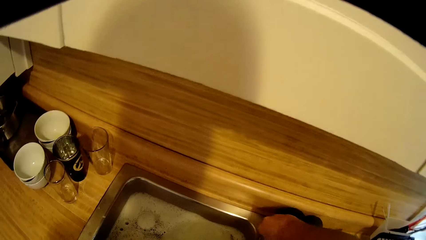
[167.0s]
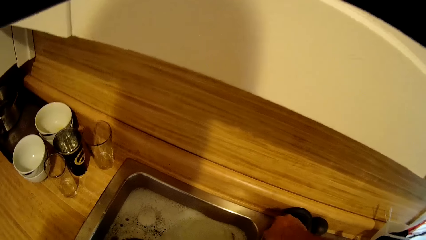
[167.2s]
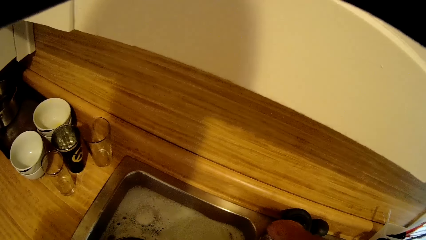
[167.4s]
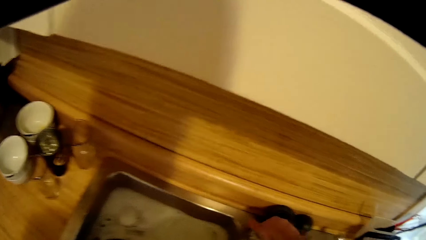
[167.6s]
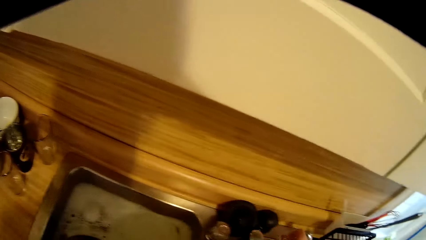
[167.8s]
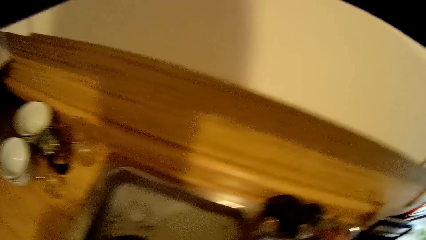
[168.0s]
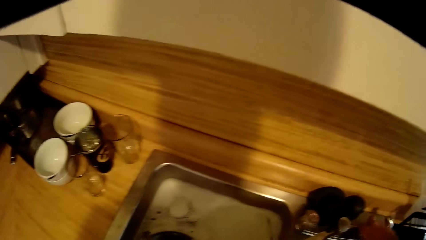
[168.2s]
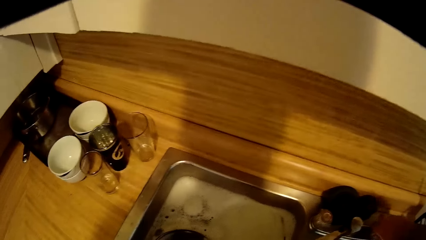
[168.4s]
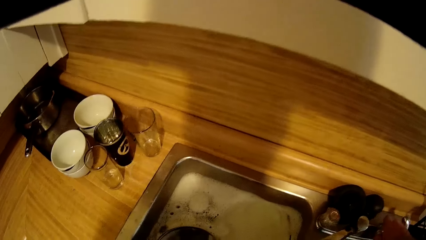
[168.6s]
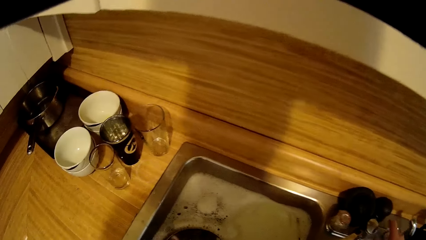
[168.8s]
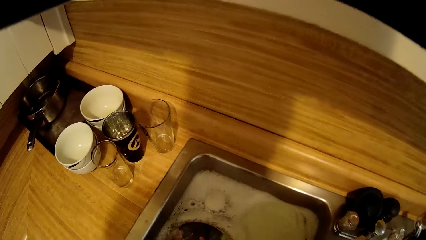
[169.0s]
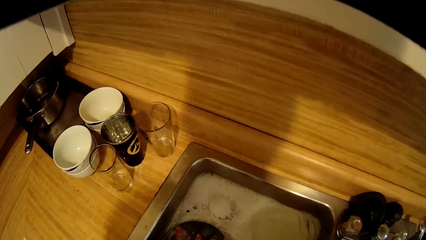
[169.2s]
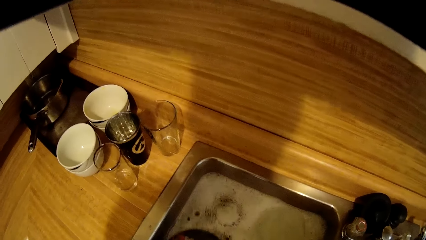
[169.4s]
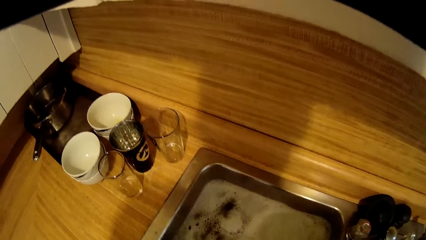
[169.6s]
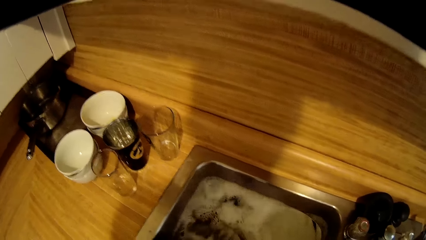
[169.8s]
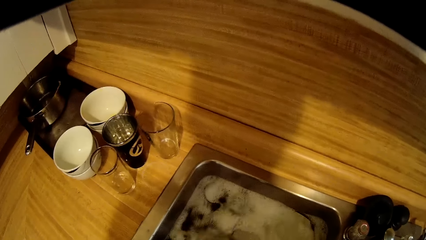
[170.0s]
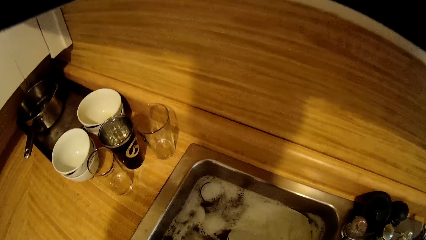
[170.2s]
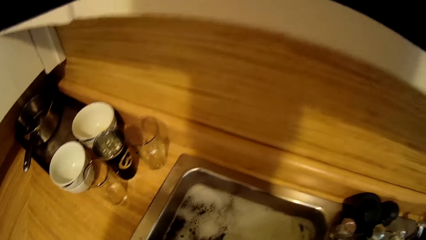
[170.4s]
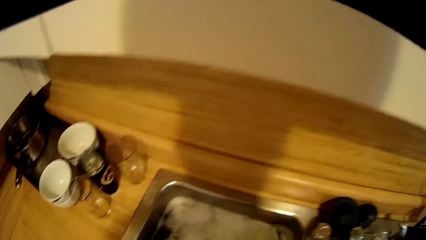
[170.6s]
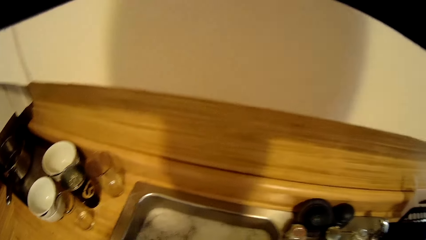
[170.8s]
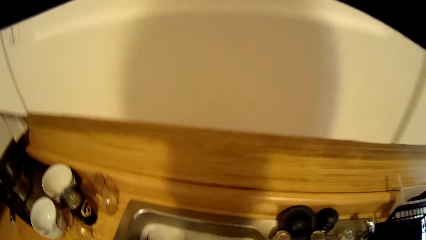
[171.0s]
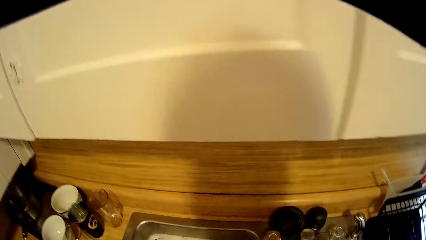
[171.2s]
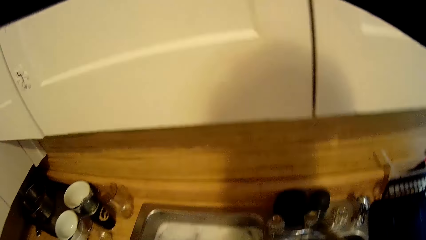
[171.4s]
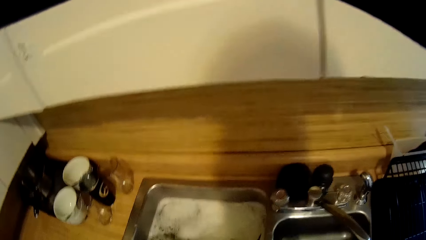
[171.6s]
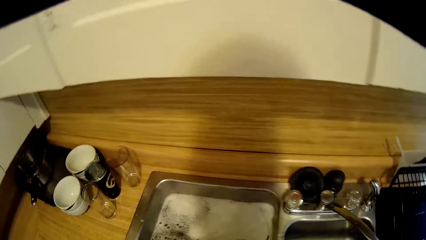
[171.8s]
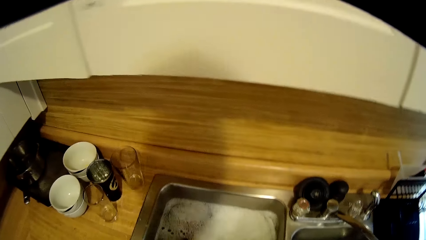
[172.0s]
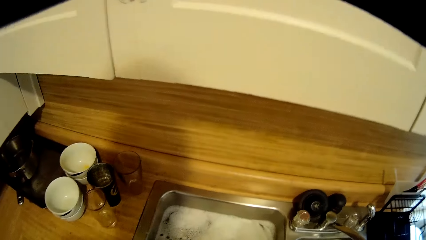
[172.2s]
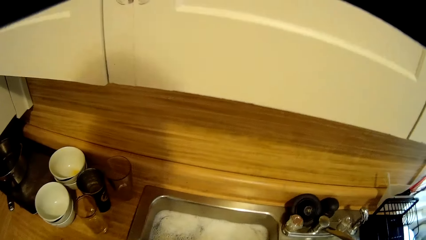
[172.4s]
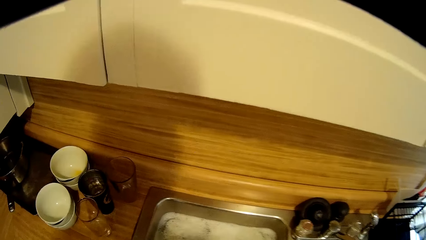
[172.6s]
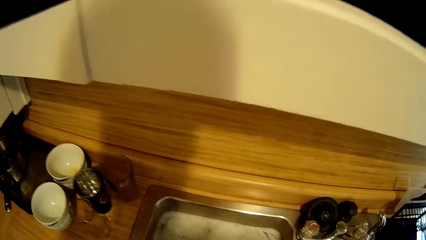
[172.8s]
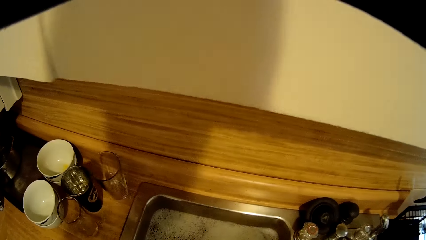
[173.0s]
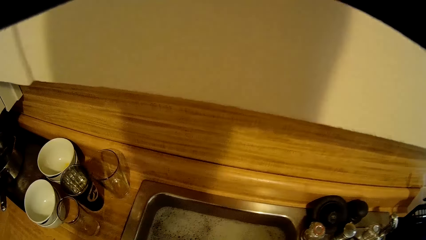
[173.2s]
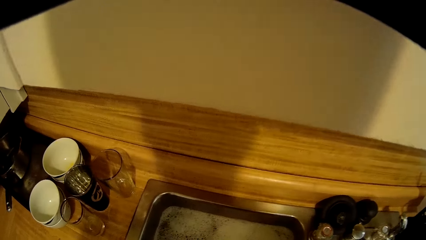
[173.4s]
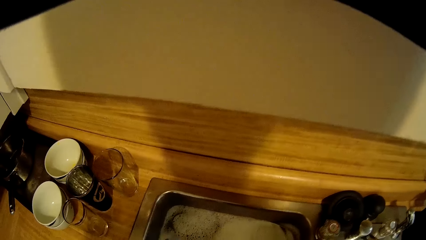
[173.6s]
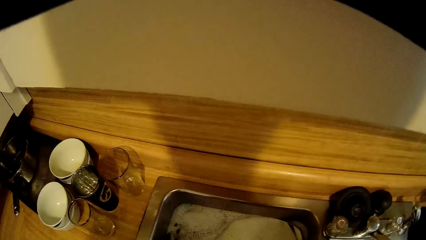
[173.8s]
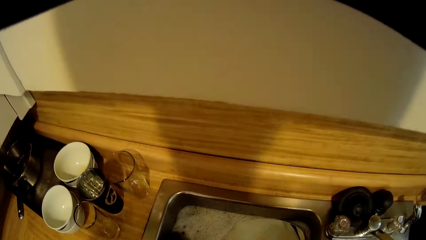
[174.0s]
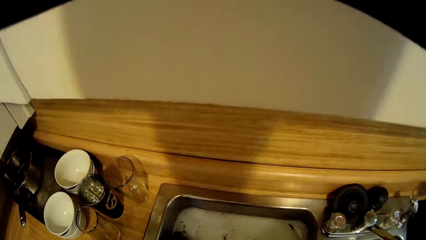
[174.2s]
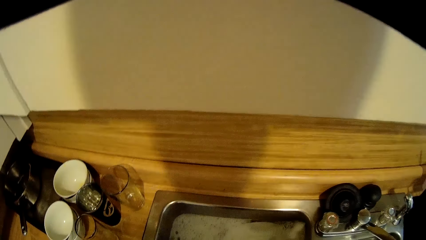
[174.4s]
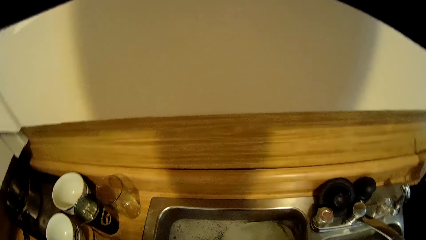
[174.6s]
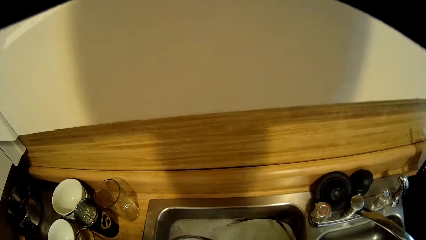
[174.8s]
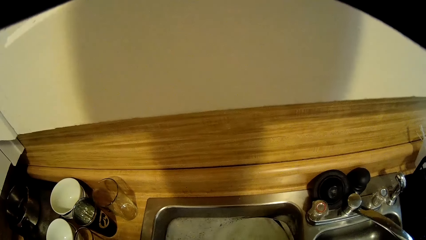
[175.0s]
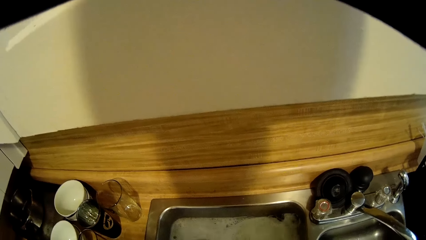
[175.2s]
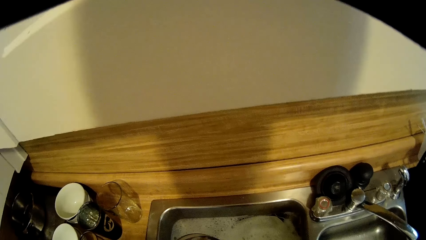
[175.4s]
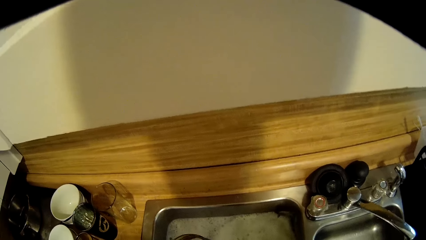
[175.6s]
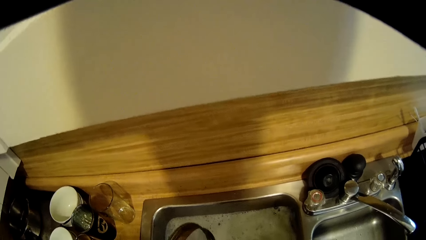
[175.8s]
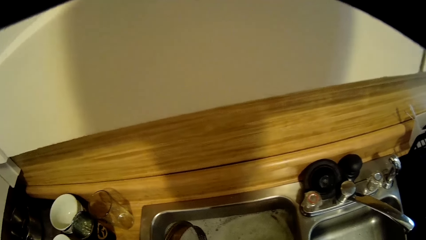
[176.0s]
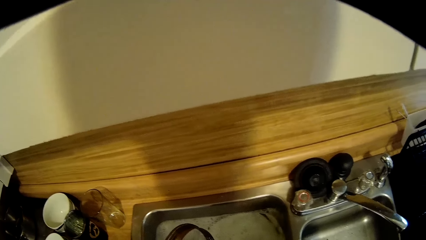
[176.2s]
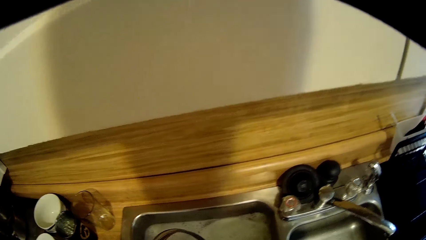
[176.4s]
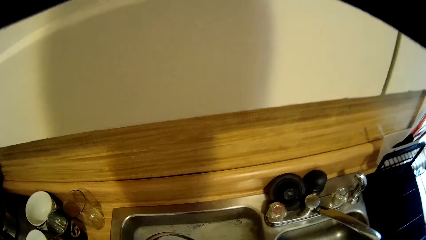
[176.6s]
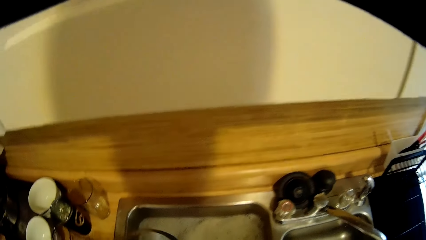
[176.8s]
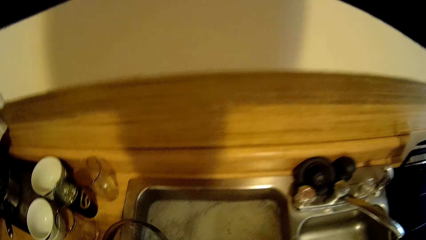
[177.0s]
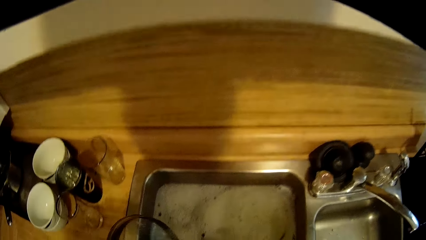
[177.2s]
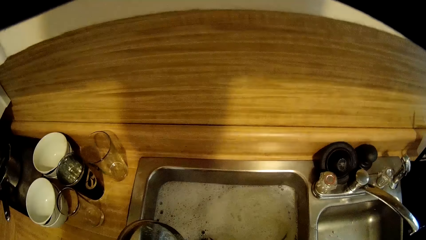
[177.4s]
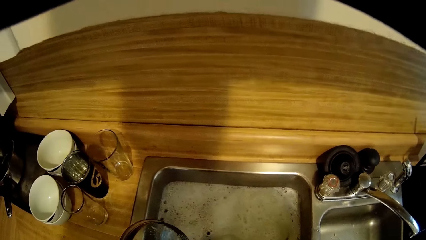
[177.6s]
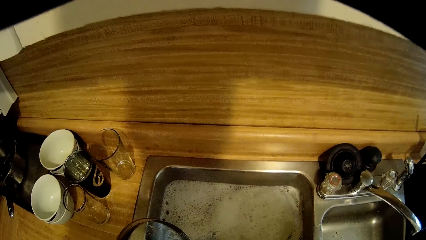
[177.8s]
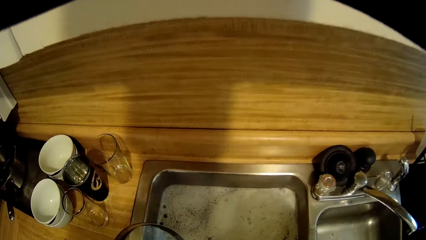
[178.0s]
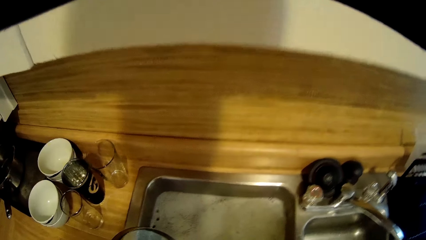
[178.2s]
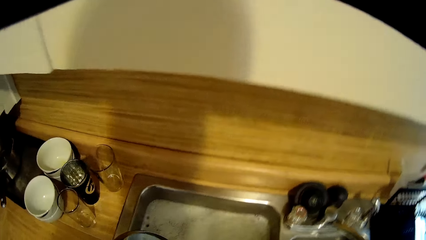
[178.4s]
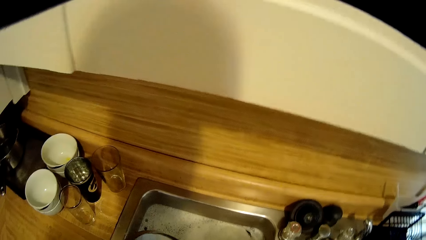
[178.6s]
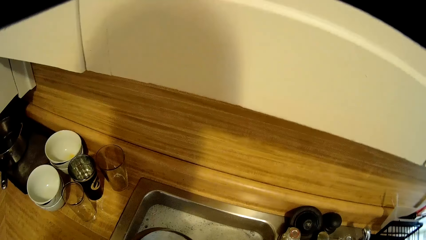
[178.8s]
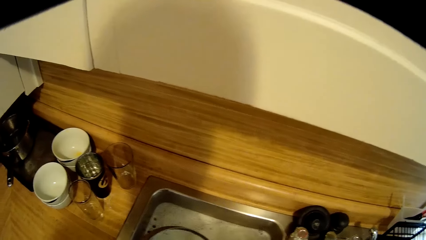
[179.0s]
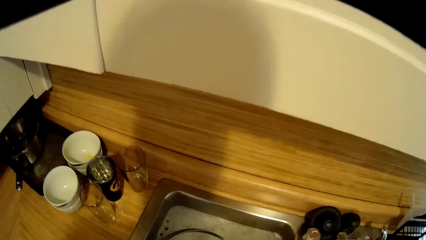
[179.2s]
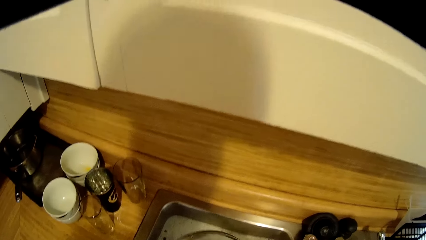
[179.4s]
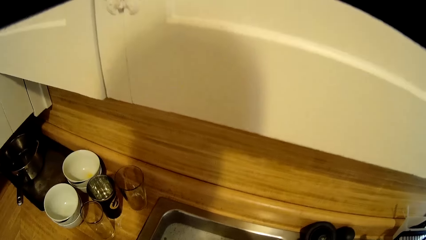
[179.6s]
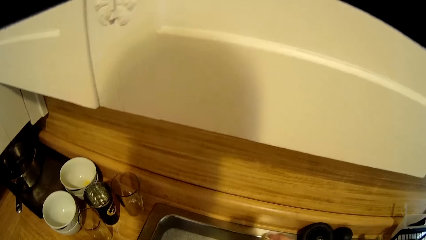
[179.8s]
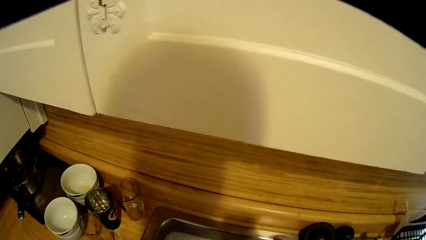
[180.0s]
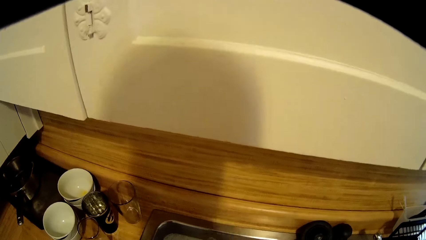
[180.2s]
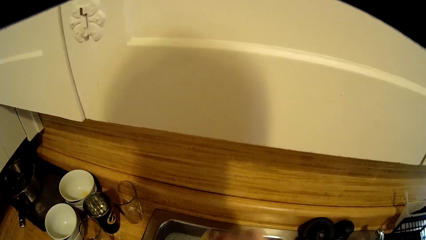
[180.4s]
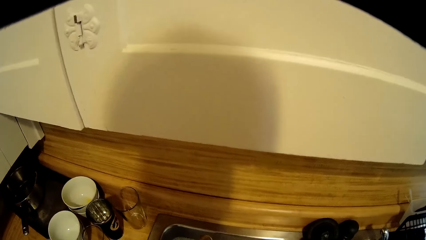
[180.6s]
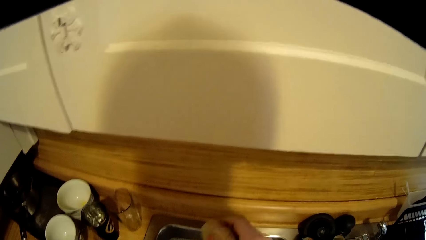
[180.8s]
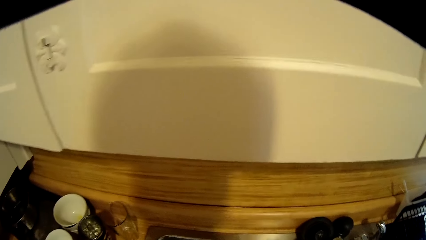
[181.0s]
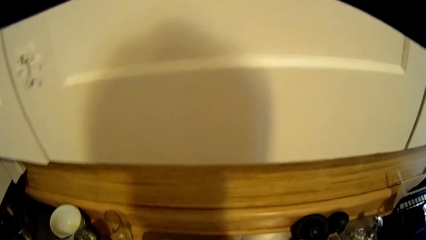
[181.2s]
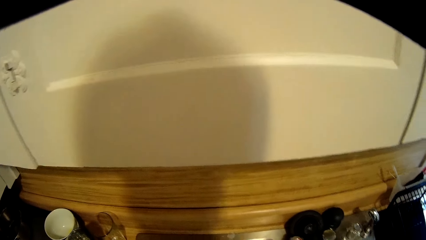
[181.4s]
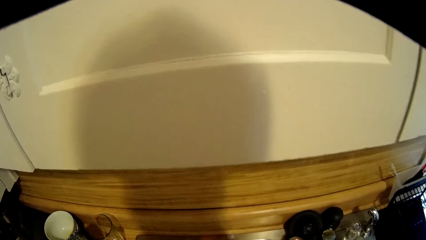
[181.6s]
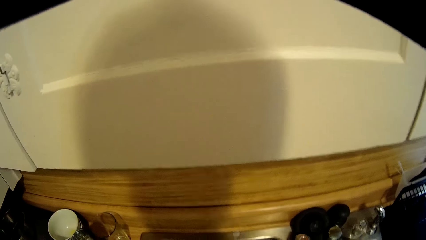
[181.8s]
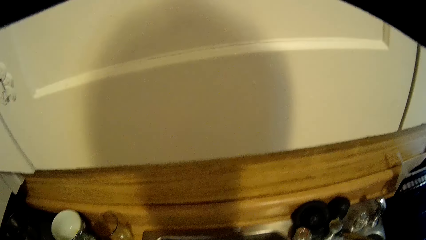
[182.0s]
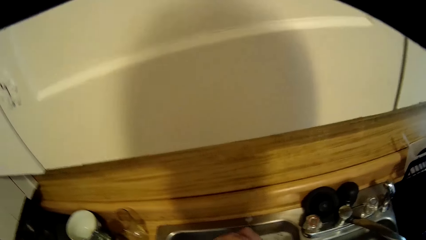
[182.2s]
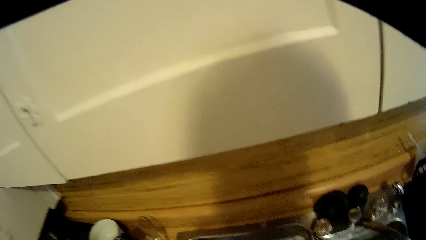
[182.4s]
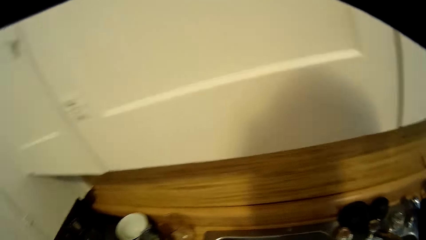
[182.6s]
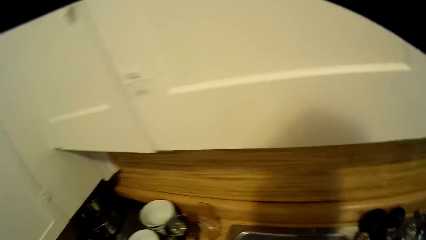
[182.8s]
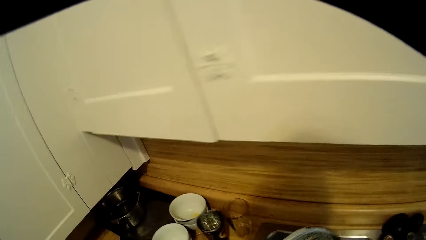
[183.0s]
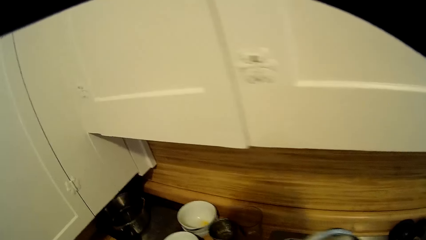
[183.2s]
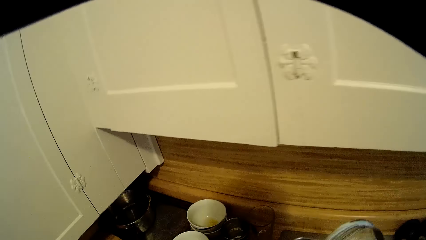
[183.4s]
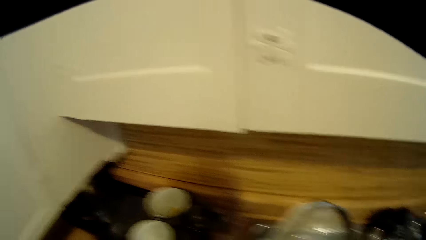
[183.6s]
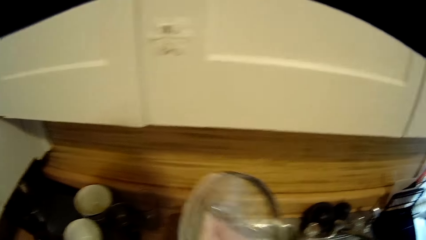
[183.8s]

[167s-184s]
The camera wearer touches something. They look around. They wash the utensil. They hold the lid. They wash the lid.
